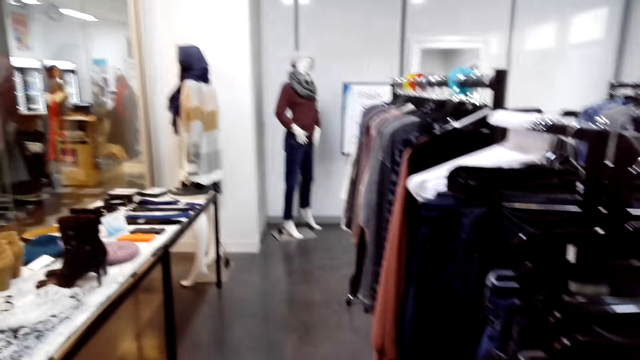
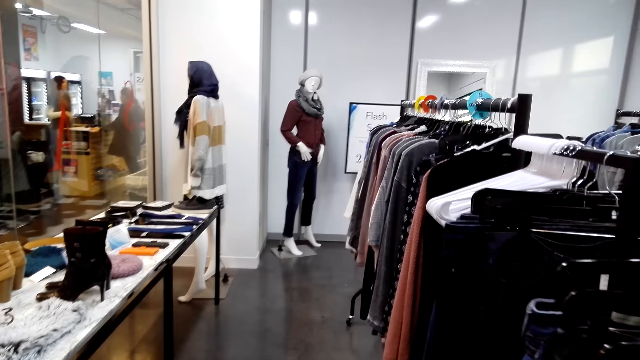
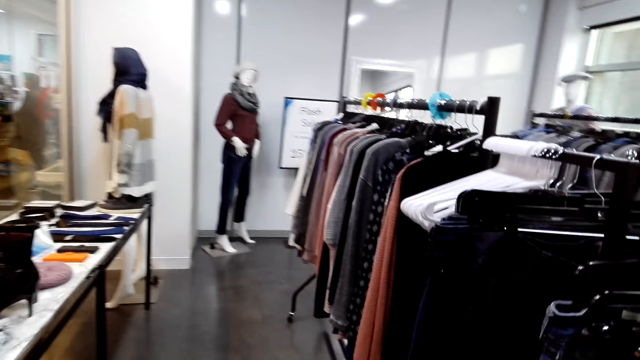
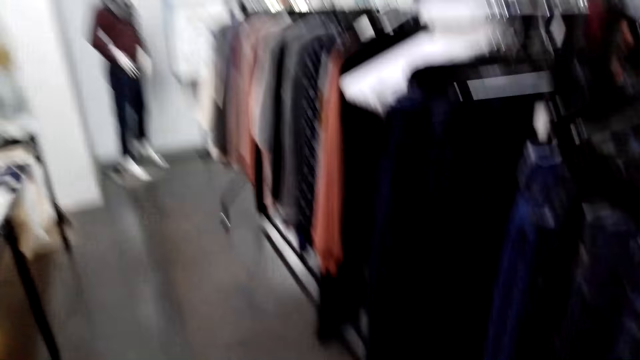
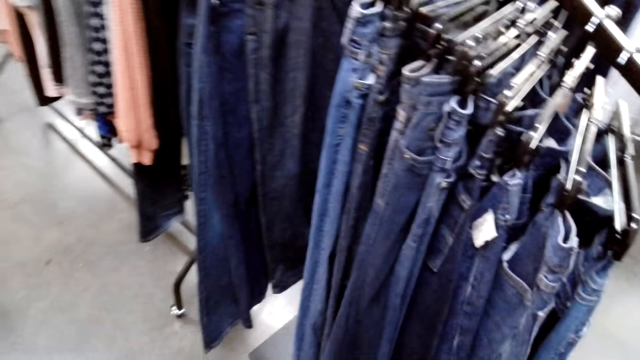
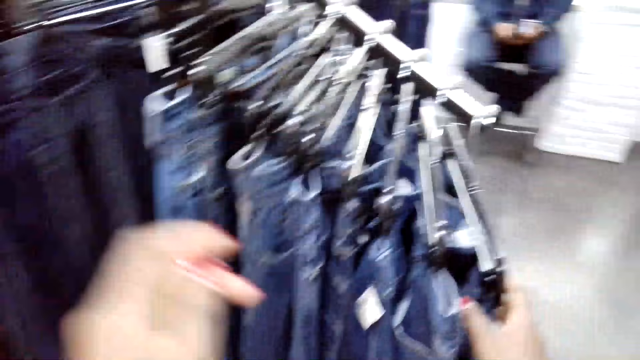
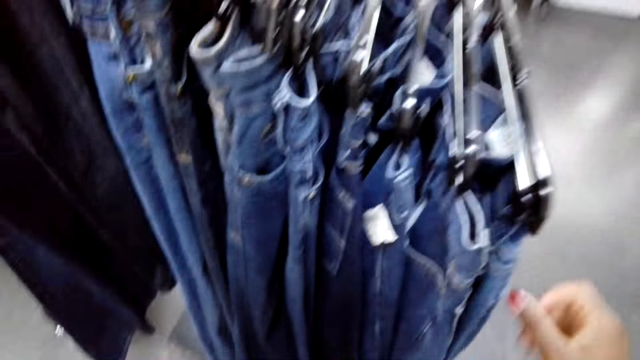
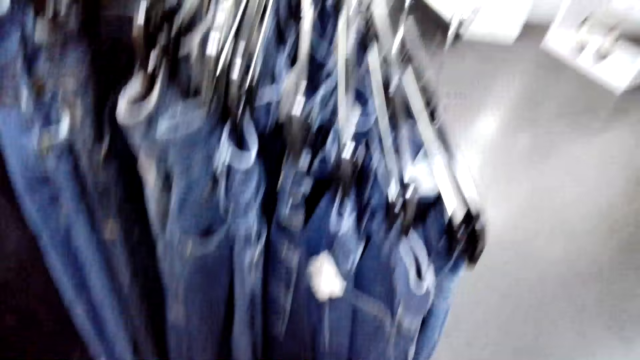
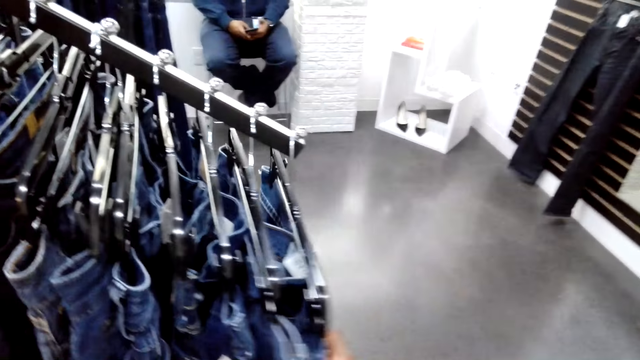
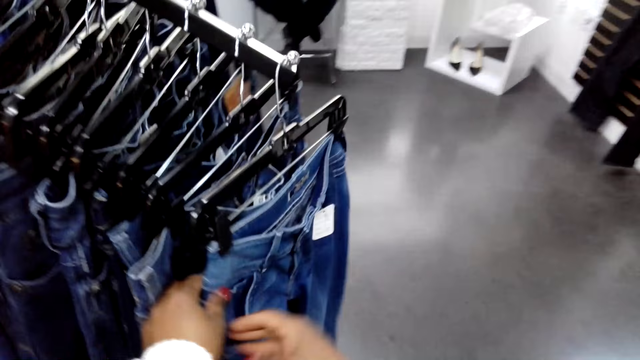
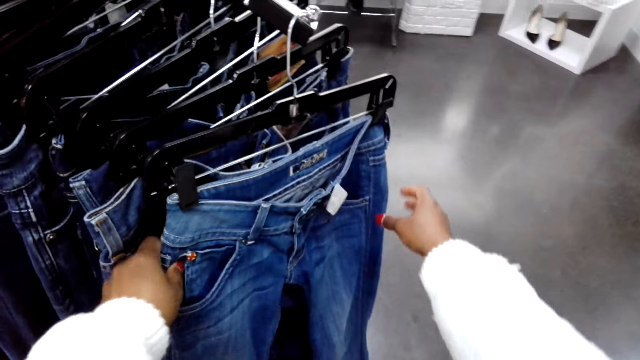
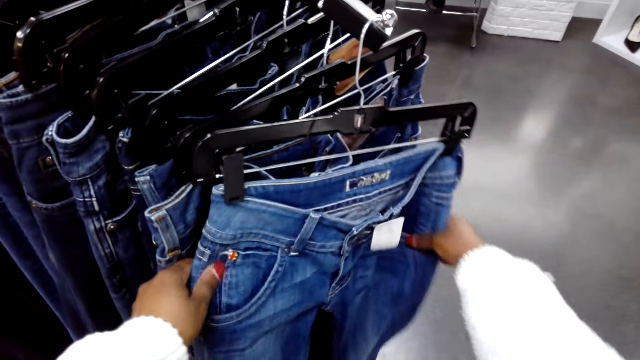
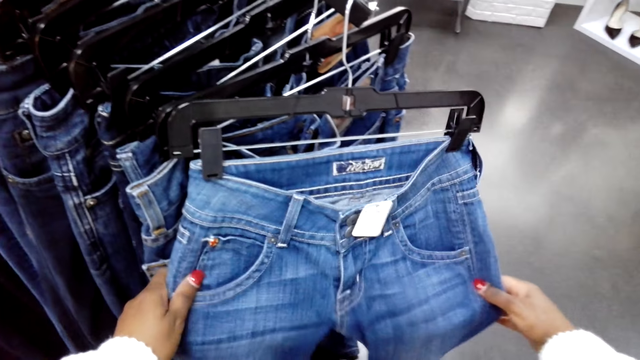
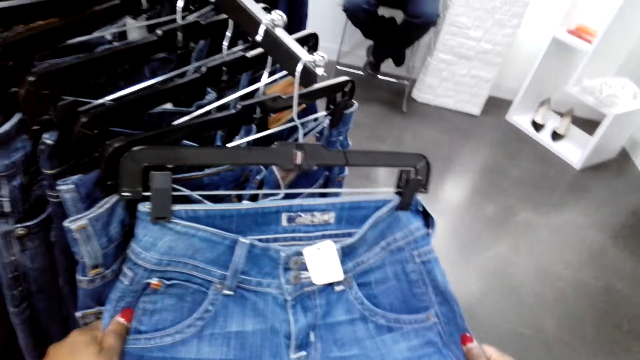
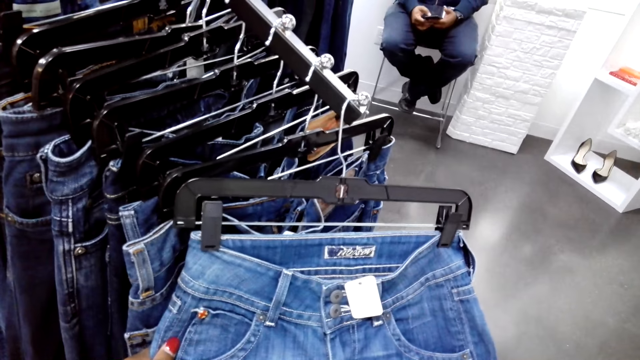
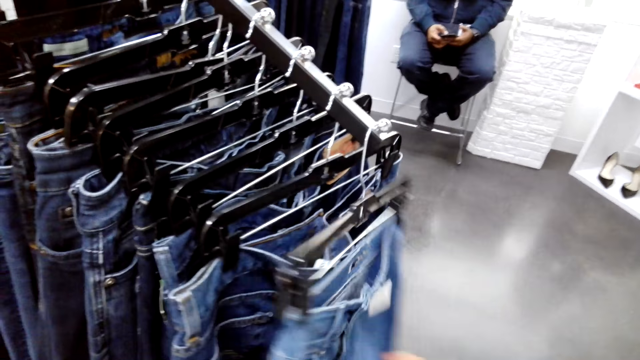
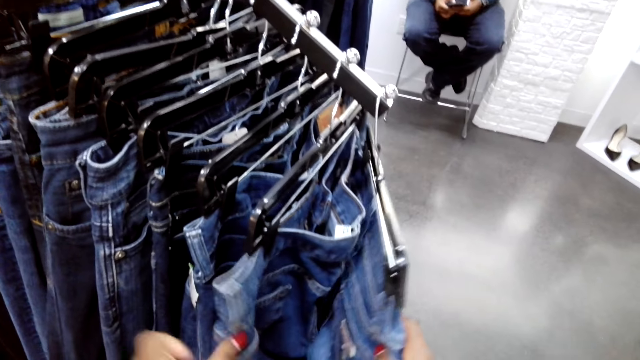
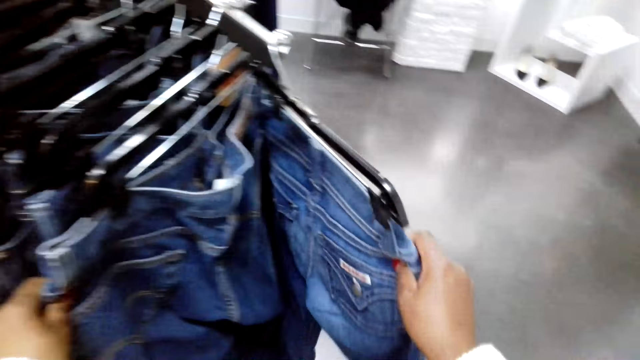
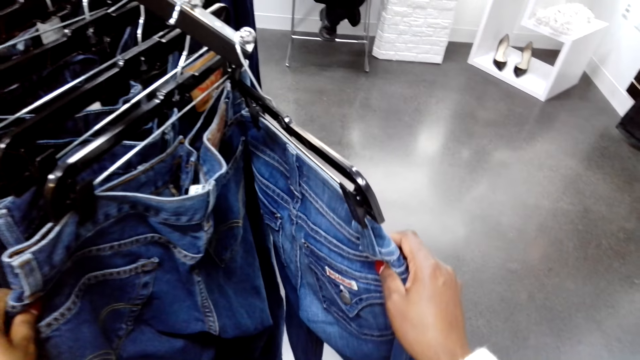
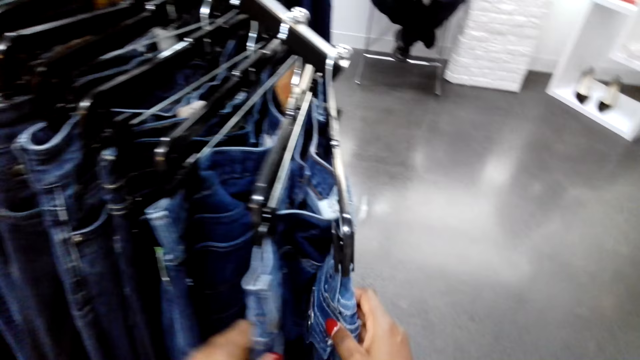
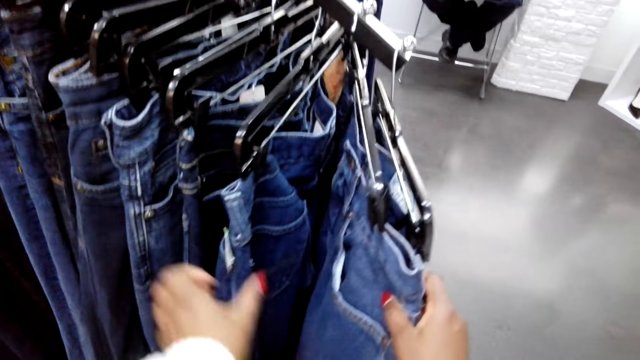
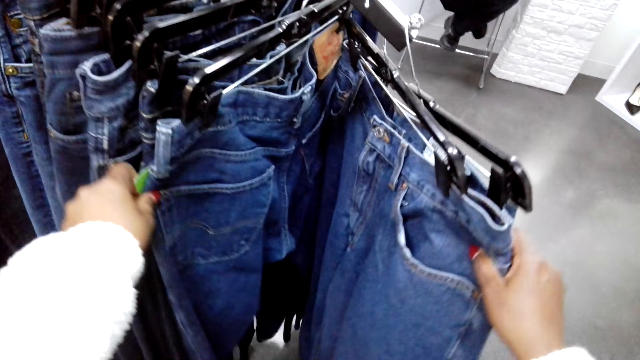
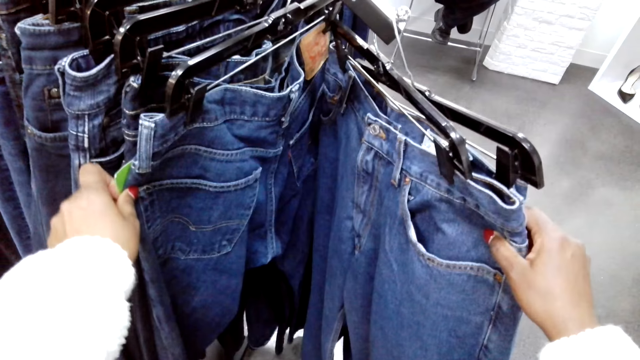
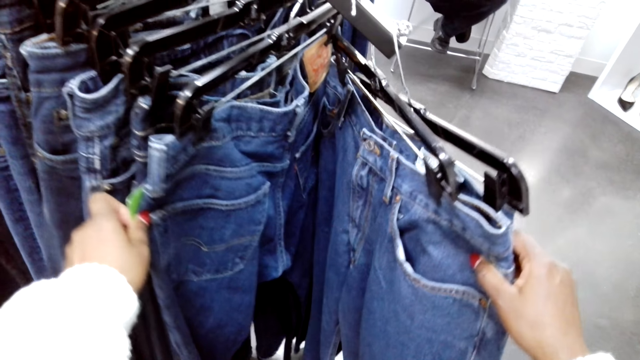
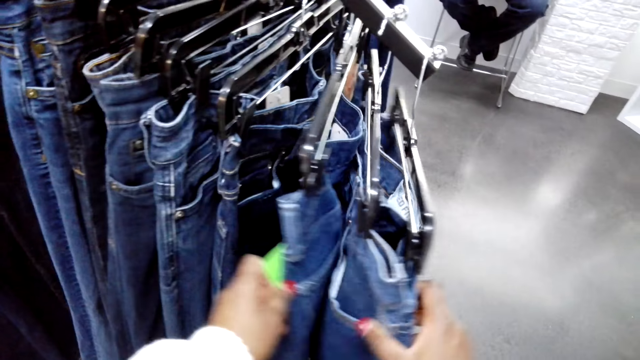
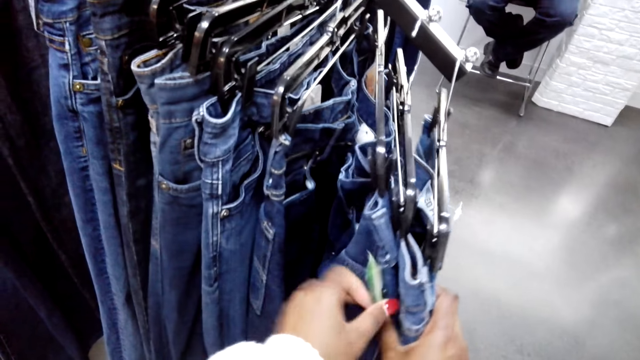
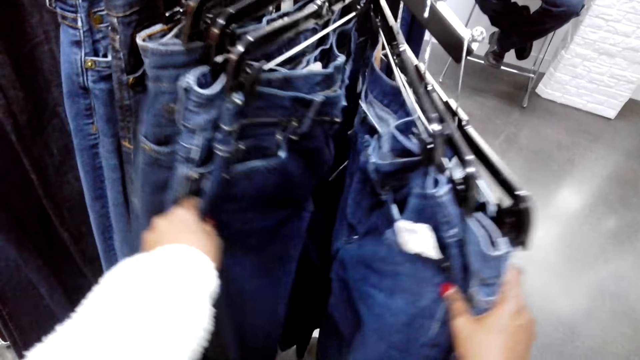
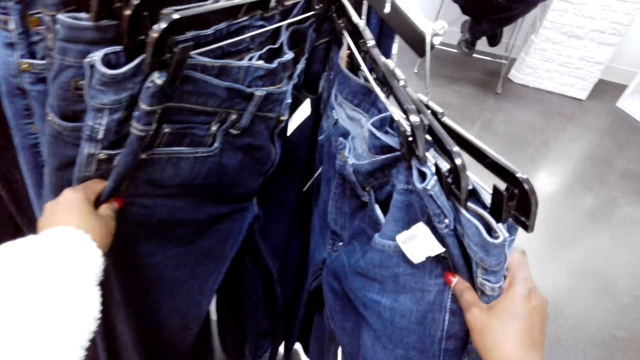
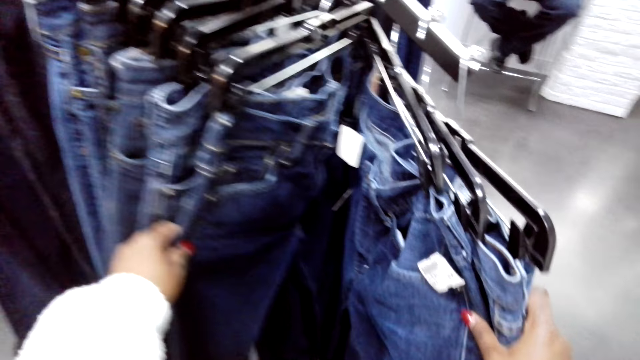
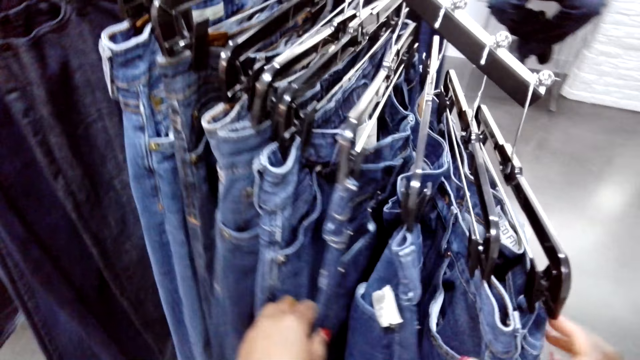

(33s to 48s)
The camera wearer checks jeans on the hanger. They hold the trouser. They straighten the jeans. They check the jeans on the hanger. They hold the trouser with both hands. They check the jeans on the hanger repeatedly.

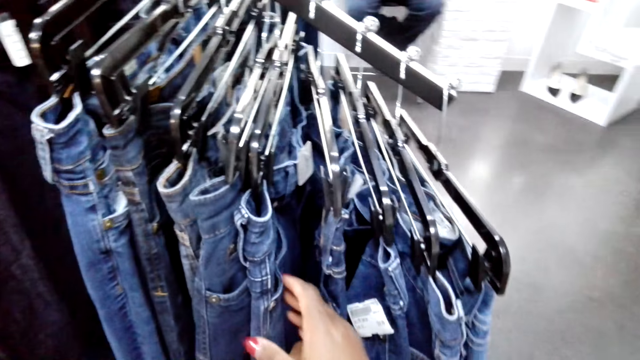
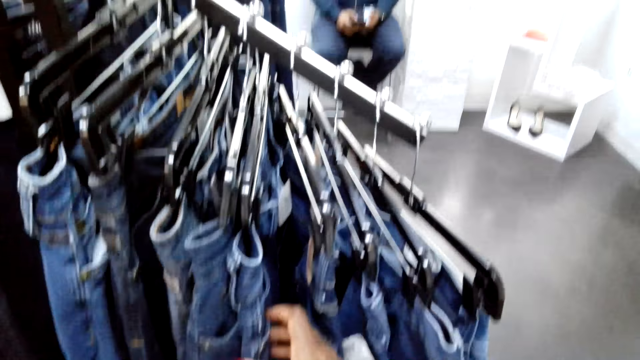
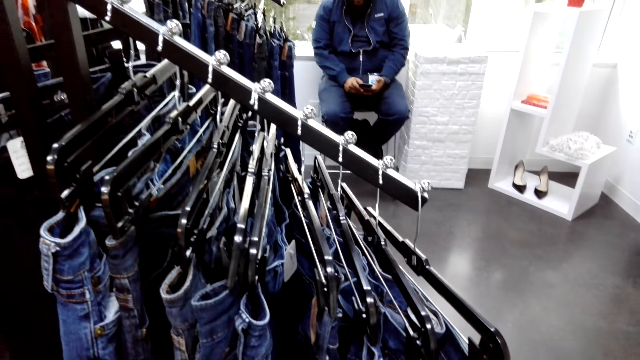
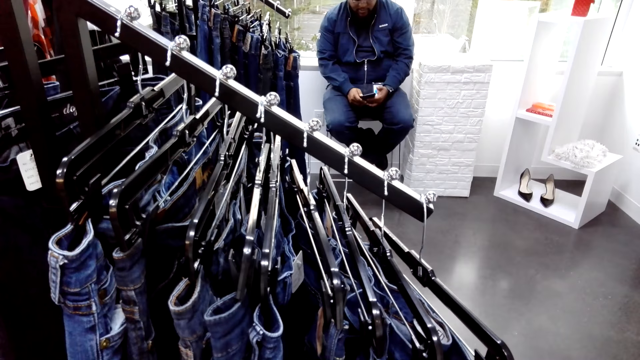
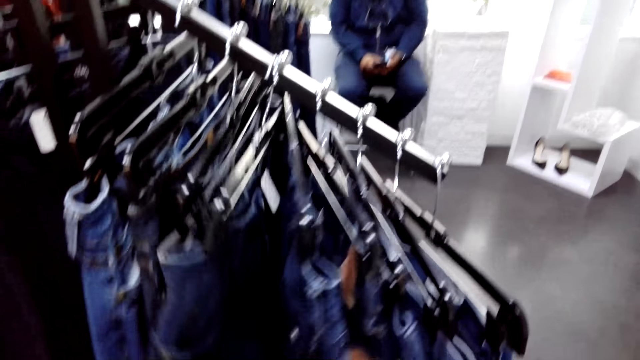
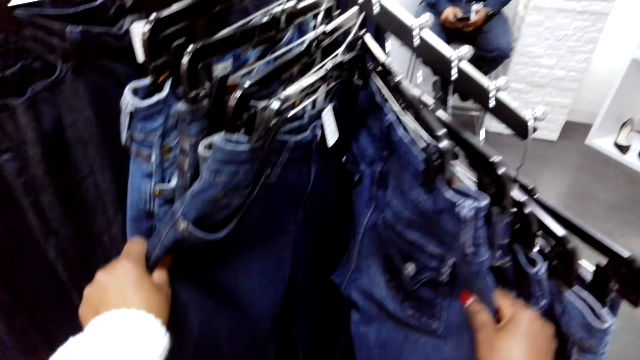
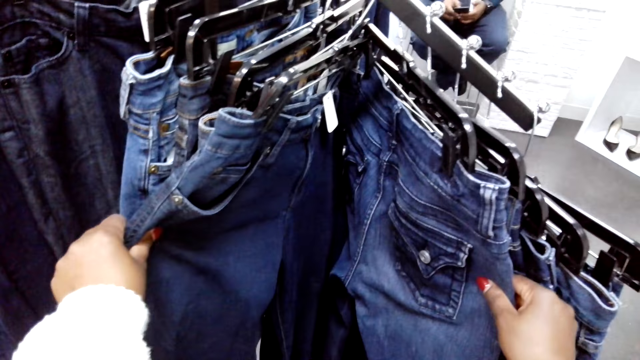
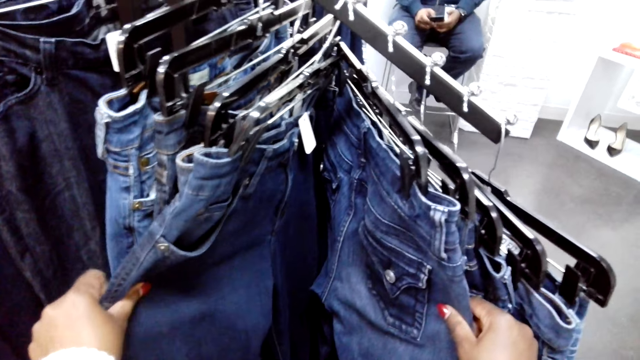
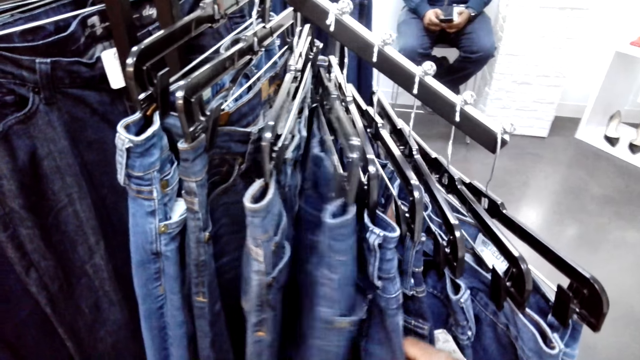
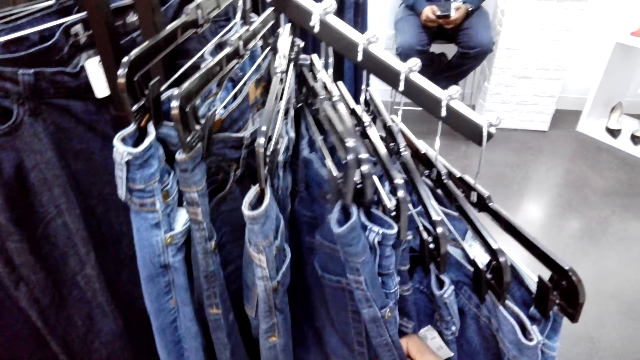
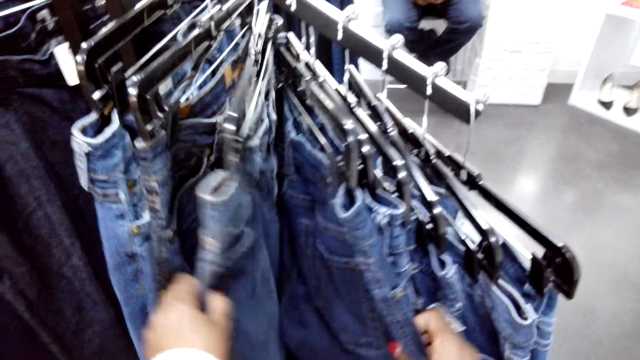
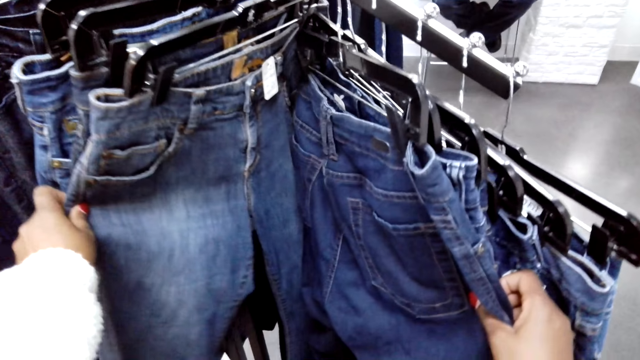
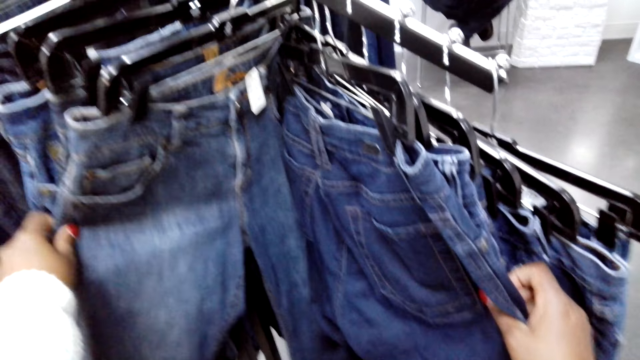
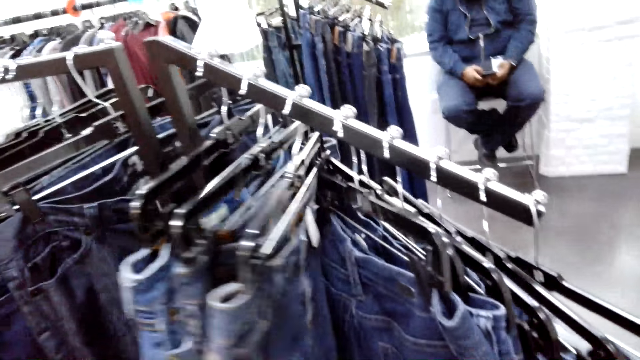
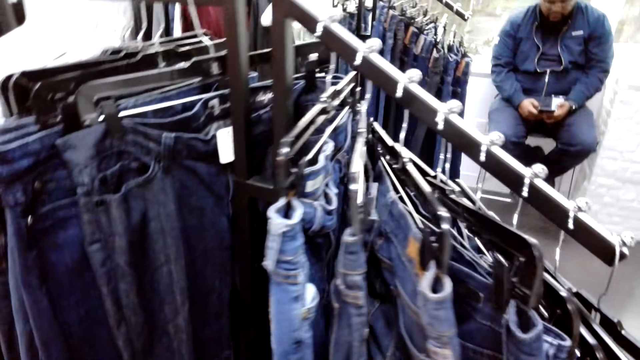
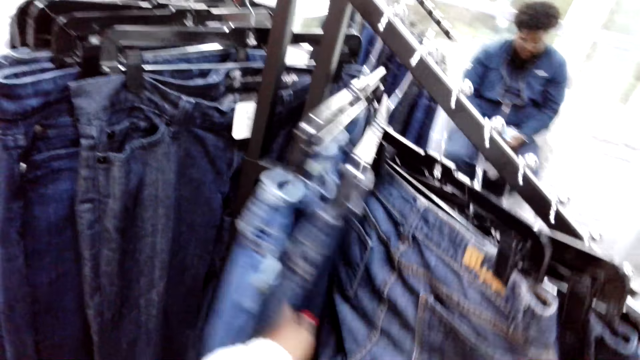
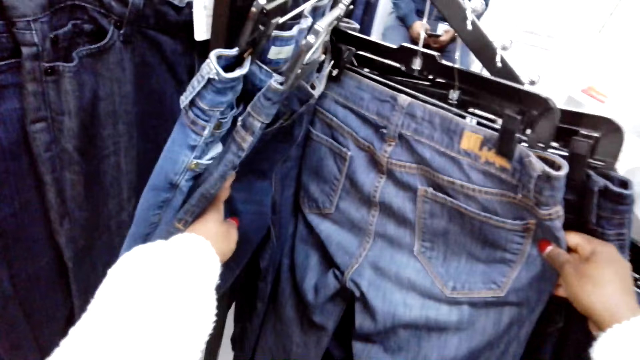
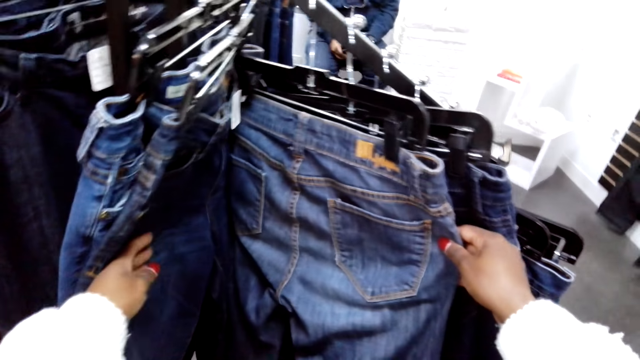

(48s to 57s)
The camera wearer checks the jeans on the hanger. They select the trouser. They check the jeans on the hanger repeatedly.
